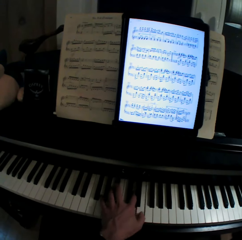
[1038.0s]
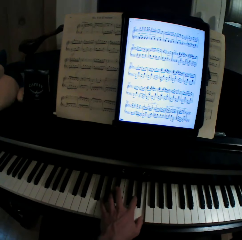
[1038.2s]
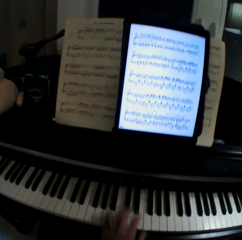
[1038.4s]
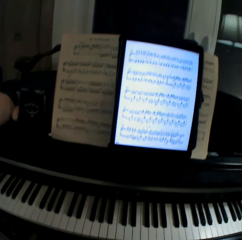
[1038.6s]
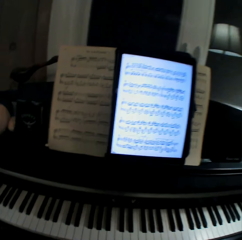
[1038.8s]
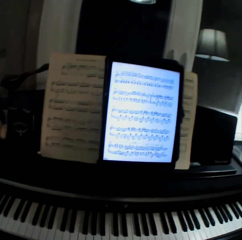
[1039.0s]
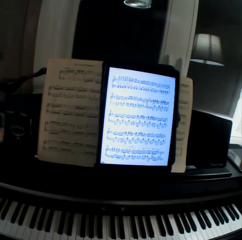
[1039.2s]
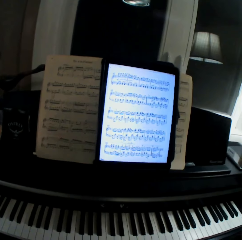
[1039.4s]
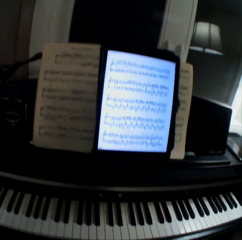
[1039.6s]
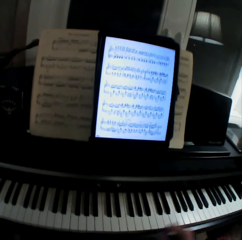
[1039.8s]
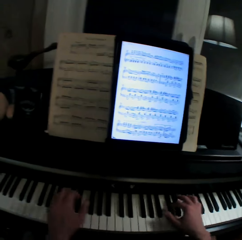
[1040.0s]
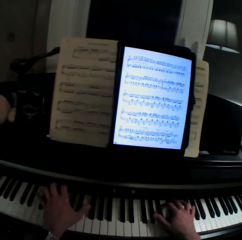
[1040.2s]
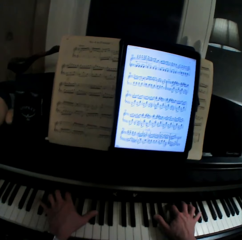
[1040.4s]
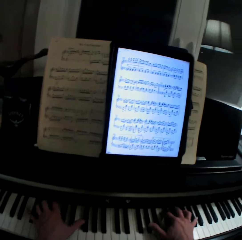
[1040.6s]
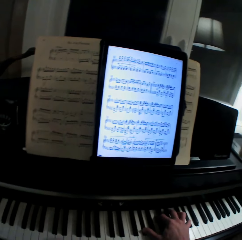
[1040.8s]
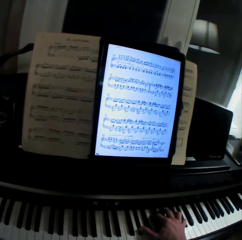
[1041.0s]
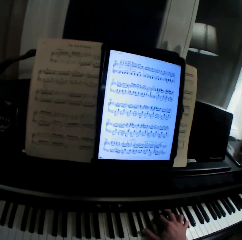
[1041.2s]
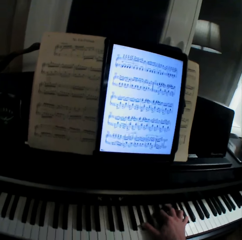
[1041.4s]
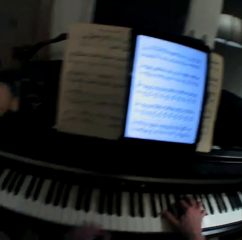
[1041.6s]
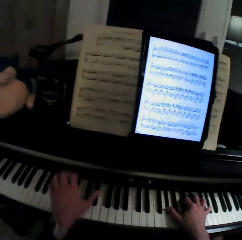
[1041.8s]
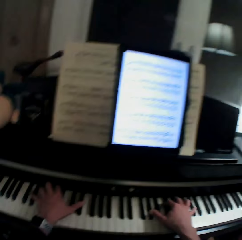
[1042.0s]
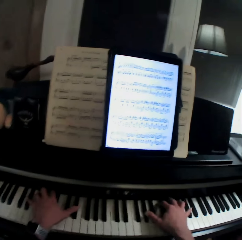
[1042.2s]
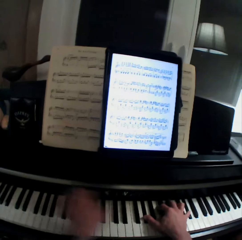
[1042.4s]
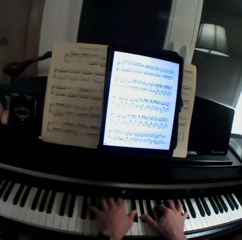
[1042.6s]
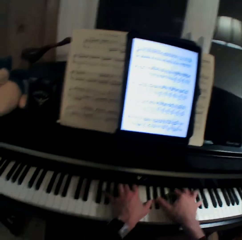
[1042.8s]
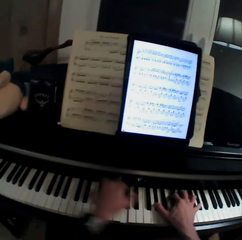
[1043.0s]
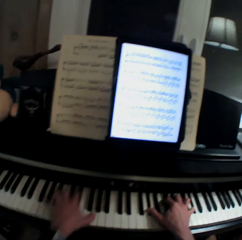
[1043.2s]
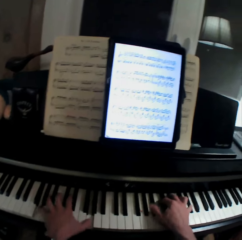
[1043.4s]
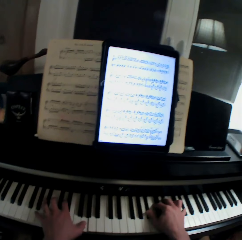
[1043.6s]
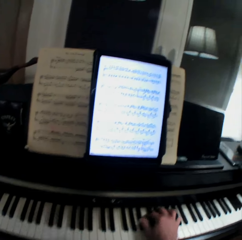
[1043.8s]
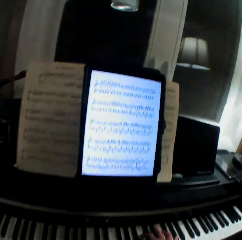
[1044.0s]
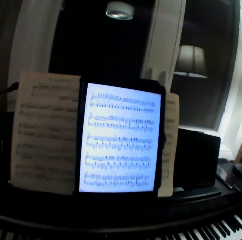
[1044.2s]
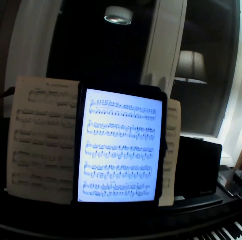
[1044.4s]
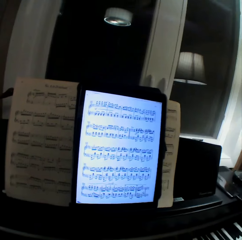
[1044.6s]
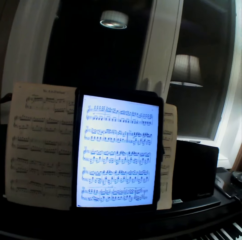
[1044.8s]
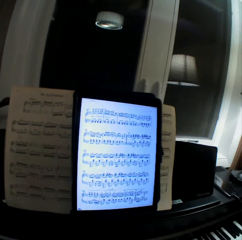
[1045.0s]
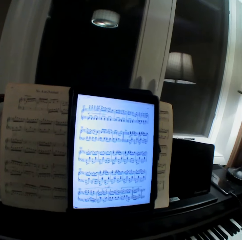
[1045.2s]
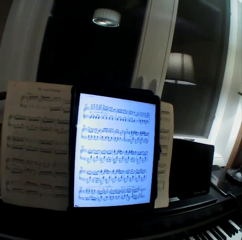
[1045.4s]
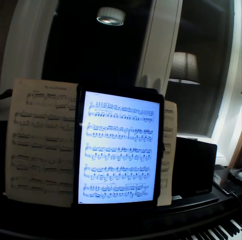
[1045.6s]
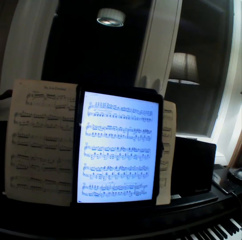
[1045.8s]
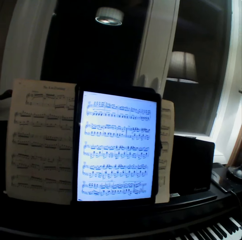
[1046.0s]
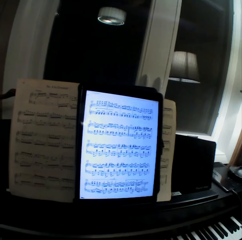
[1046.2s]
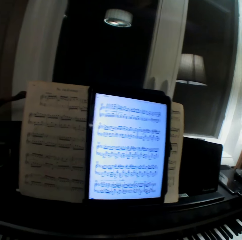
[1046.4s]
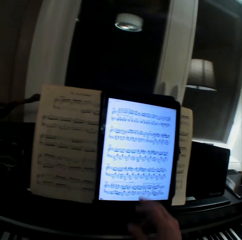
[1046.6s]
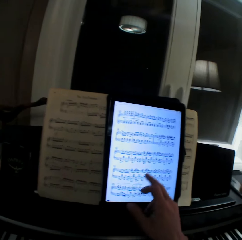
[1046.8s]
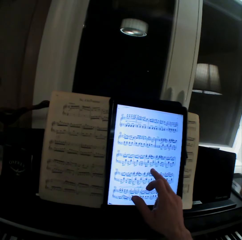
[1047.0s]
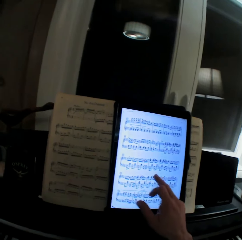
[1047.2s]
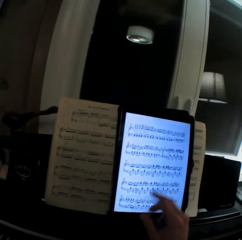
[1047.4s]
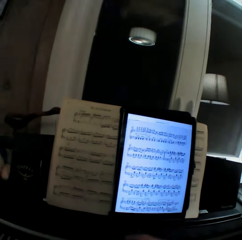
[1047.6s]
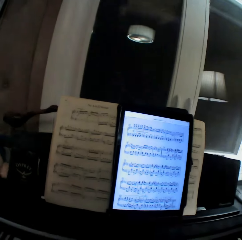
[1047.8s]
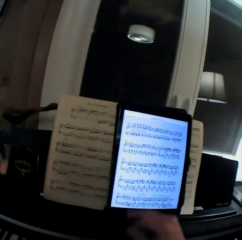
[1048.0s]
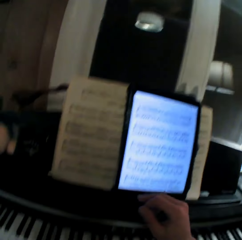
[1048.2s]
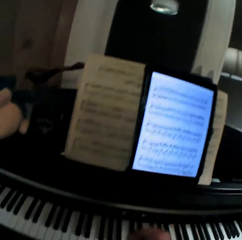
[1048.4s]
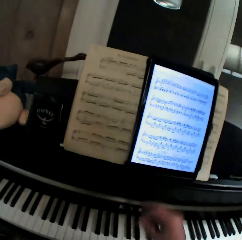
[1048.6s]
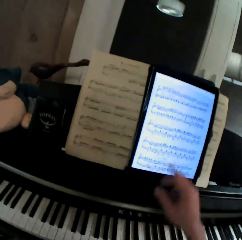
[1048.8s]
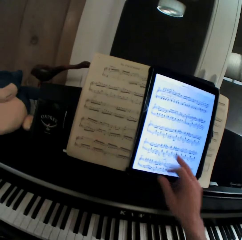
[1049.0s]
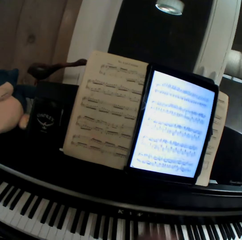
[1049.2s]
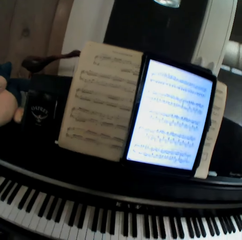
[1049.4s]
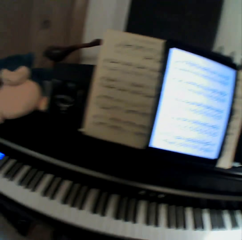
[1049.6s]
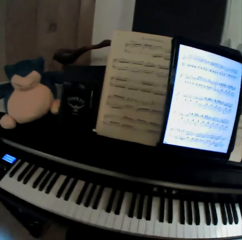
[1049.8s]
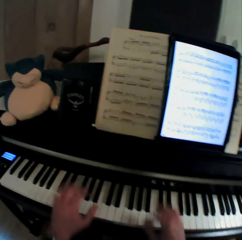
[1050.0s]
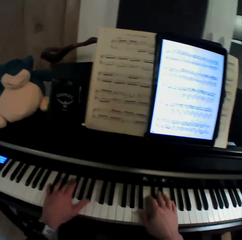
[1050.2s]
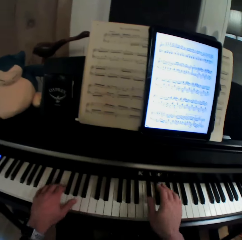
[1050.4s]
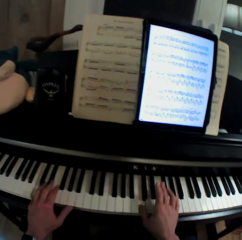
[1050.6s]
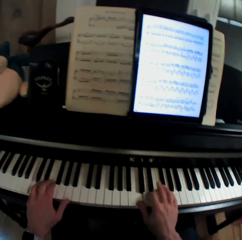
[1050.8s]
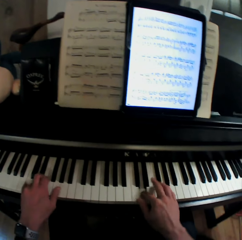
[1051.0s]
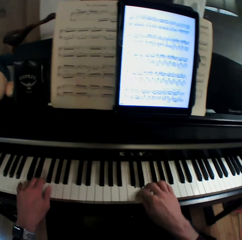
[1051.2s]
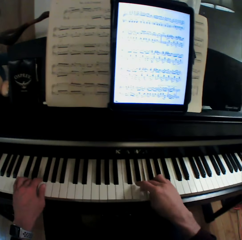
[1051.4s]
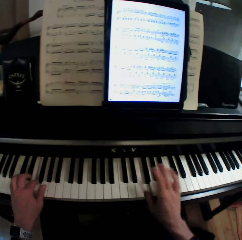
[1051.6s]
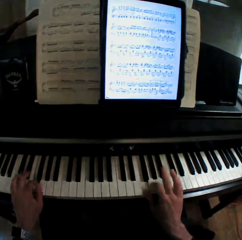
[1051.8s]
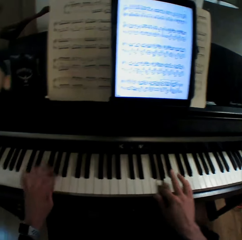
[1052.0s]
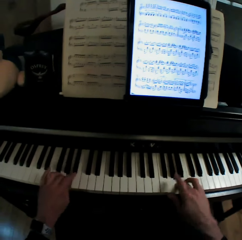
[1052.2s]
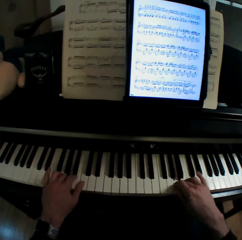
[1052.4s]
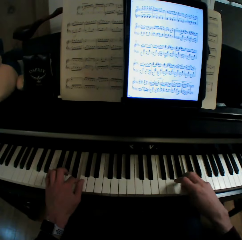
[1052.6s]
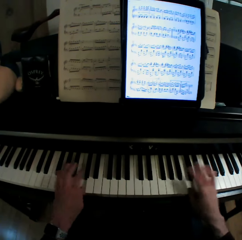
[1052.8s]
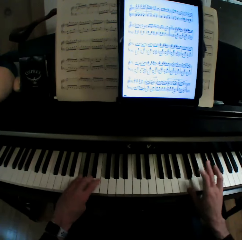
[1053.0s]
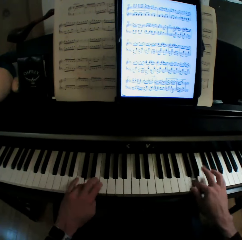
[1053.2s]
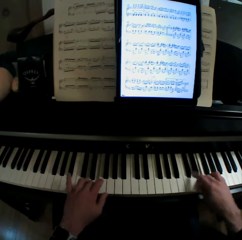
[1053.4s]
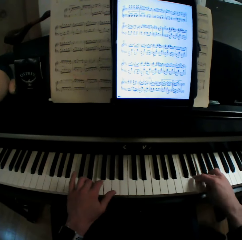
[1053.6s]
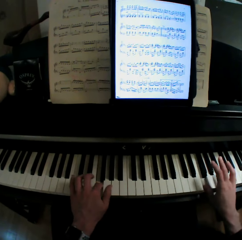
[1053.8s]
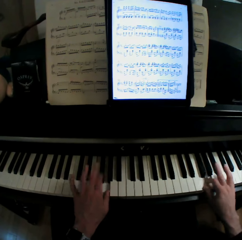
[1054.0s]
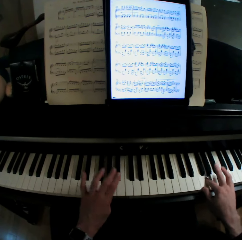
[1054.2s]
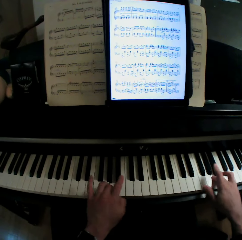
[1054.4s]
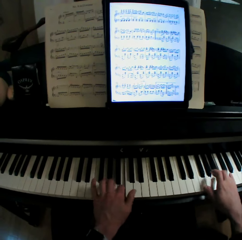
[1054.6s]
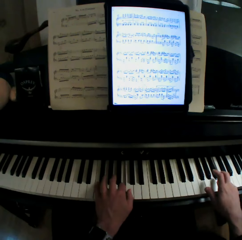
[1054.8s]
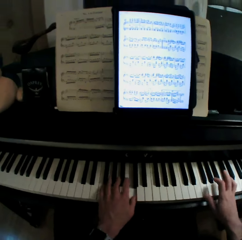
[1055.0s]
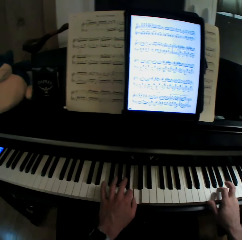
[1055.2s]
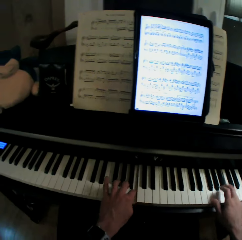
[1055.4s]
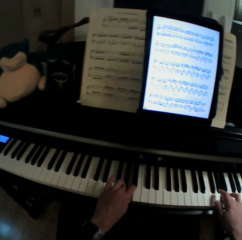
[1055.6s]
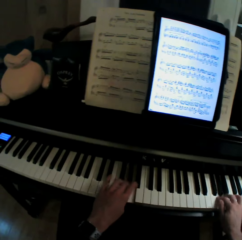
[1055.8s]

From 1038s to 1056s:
The camera wearer pulls his hand off the keyboard. He plays the keyboard with both hands. He pulls his hand off the keyboard. He operates the tablet with his hand. He touches the tablet. He pulls his hand off the keyboard. He plays the keyboard with his hand. He pulls his hand off the keyboard. He operates the tablet with his hand. He pulls his hand off the tablet. He plays the keyboard with both hands.

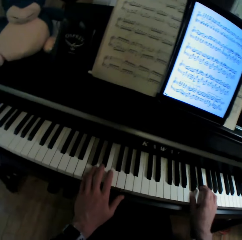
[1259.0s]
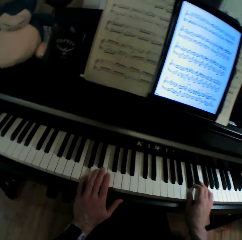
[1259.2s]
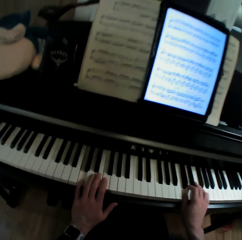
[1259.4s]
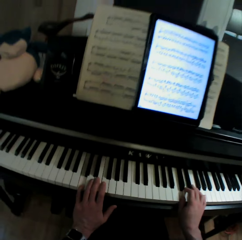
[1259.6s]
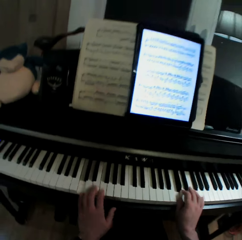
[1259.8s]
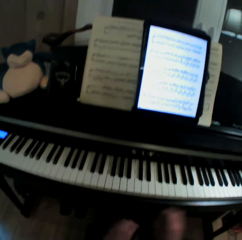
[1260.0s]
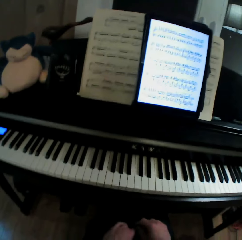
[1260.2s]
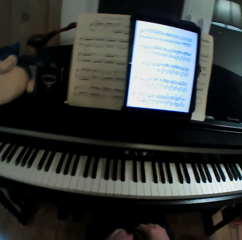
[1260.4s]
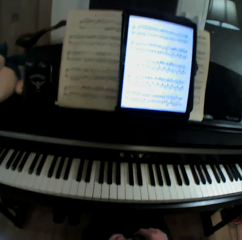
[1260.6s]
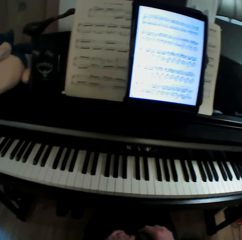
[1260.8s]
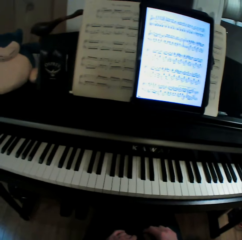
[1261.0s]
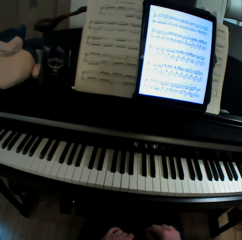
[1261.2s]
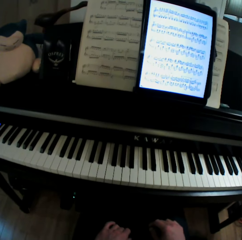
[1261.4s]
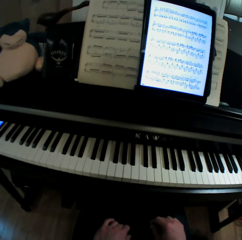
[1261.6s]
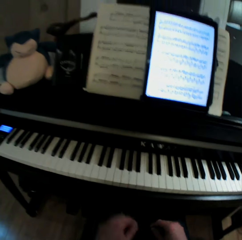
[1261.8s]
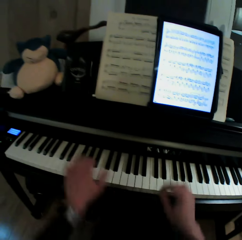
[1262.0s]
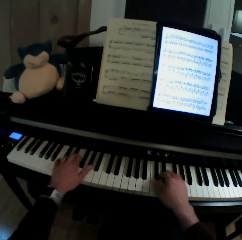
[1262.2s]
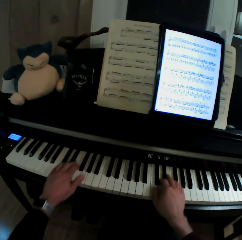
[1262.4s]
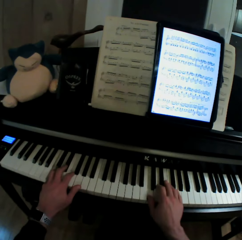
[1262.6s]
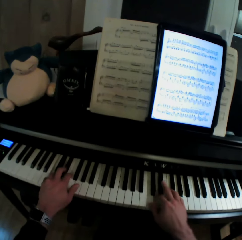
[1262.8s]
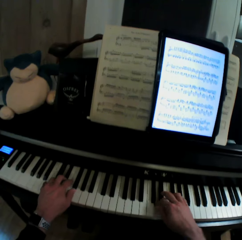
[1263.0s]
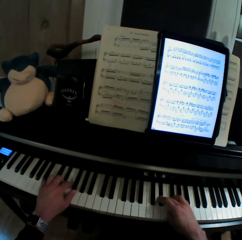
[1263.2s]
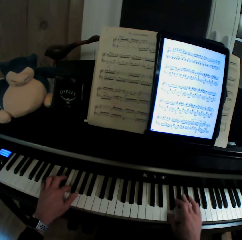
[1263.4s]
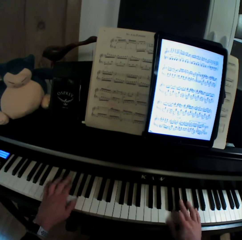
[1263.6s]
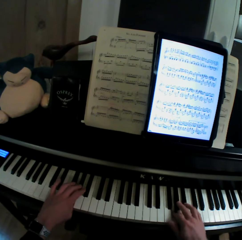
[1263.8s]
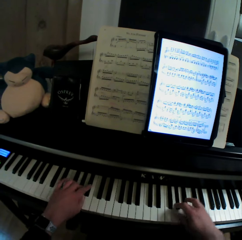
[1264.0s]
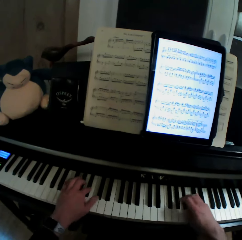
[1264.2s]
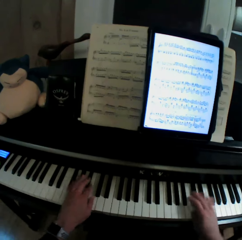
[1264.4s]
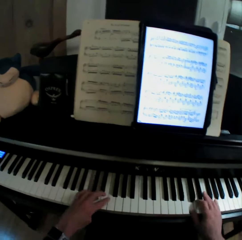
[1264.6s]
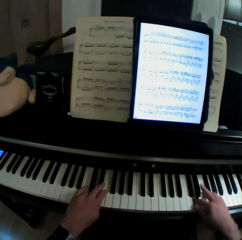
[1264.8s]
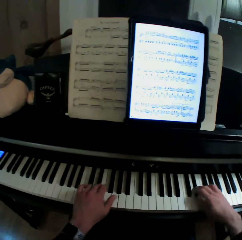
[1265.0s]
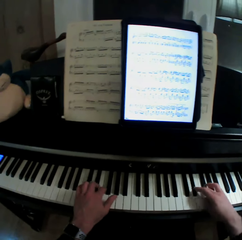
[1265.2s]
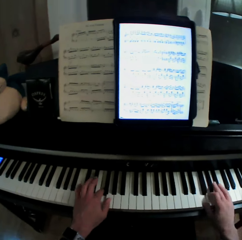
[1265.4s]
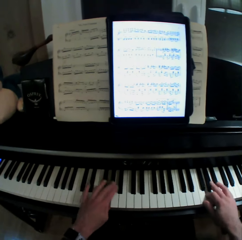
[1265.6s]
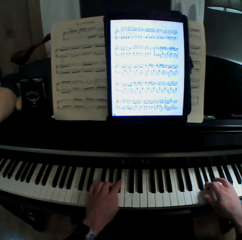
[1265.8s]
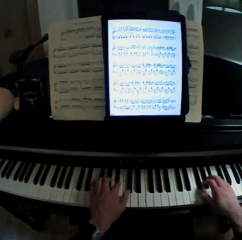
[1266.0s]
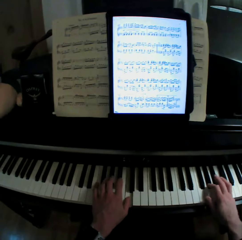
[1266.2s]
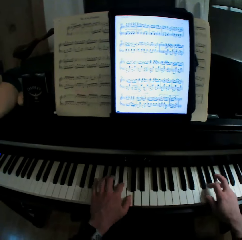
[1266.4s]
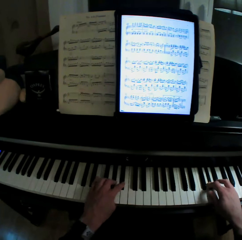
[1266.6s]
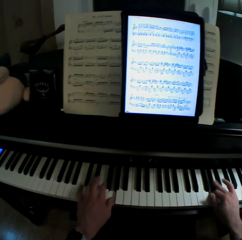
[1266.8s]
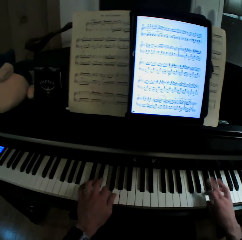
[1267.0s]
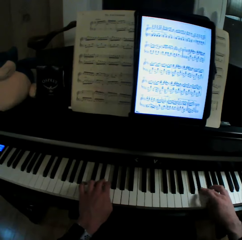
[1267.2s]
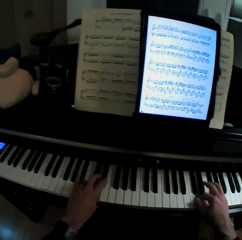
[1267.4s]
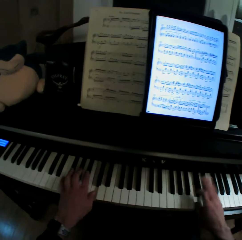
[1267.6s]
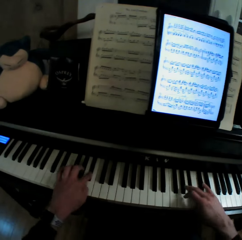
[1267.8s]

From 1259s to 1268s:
The camera wearer pulls his hands off the keyboard. He plays the keyboard with both hands.

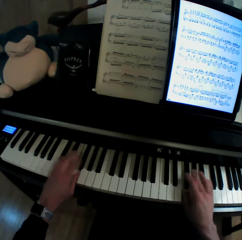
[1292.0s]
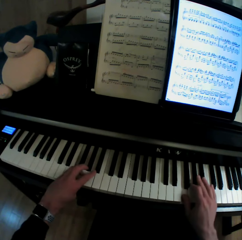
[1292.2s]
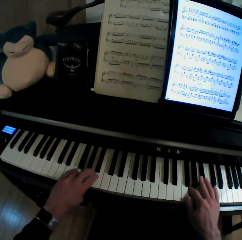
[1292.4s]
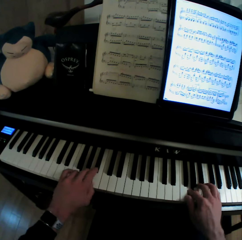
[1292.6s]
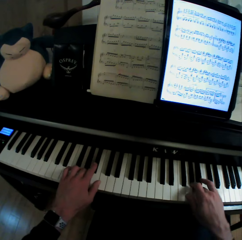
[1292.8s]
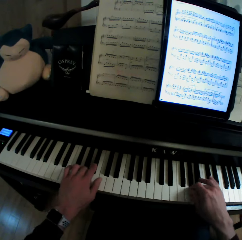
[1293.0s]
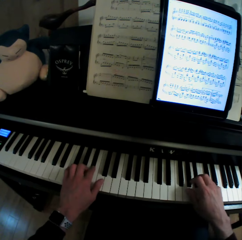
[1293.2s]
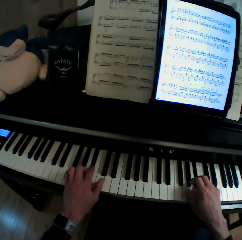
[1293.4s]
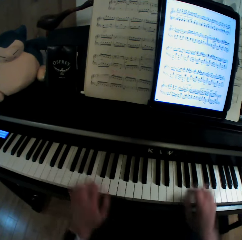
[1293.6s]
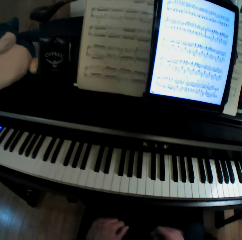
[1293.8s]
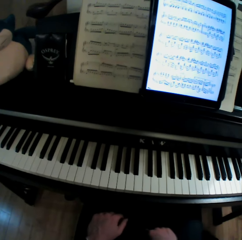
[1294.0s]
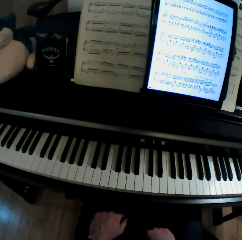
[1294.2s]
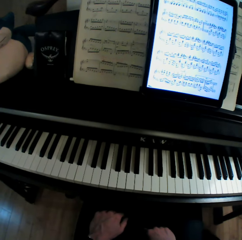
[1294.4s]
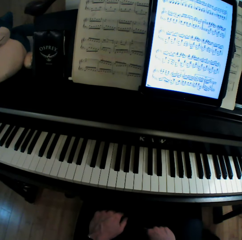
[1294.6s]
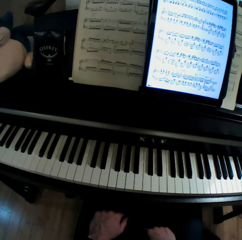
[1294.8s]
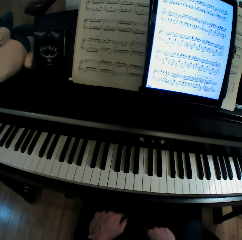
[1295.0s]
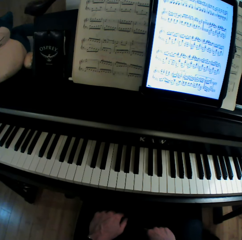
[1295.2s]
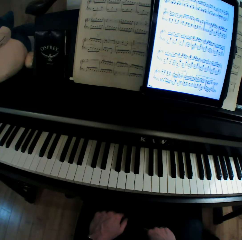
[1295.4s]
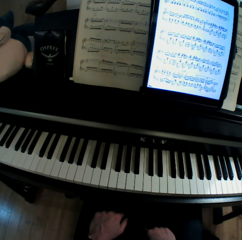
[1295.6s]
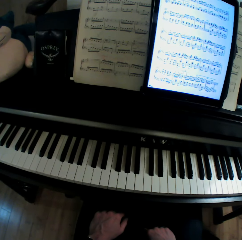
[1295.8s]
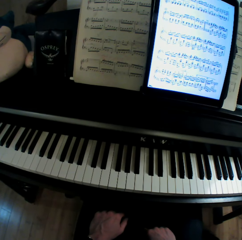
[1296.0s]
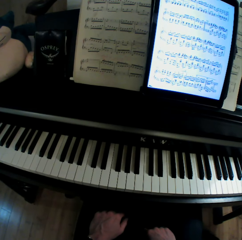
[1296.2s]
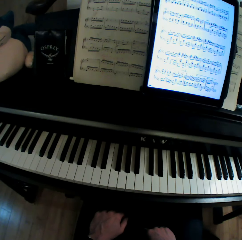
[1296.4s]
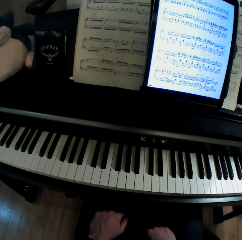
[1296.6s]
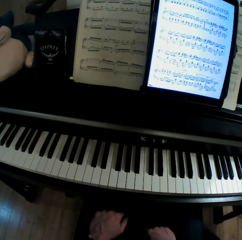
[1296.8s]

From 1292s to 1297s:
The camera wearer pulls his hands off the keyboard. He holds his thighs with both hands.
